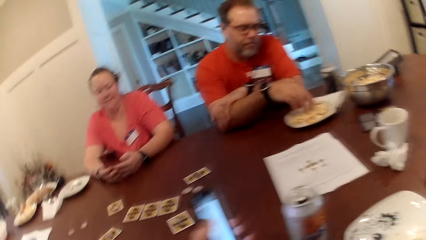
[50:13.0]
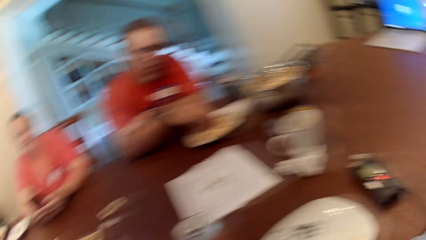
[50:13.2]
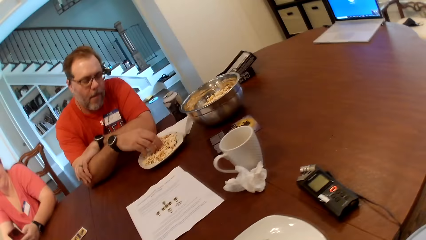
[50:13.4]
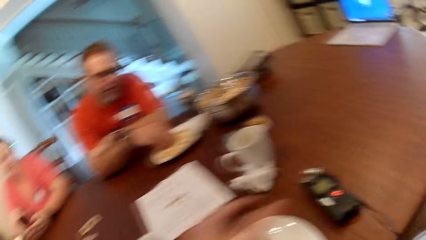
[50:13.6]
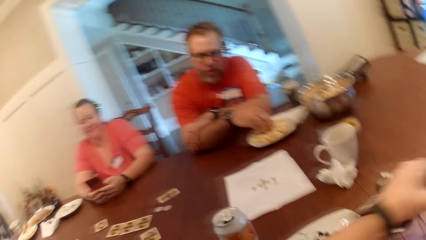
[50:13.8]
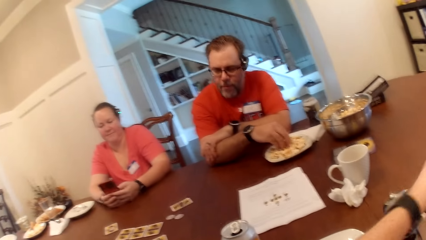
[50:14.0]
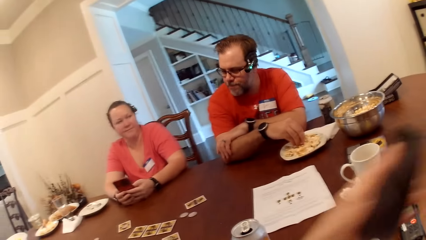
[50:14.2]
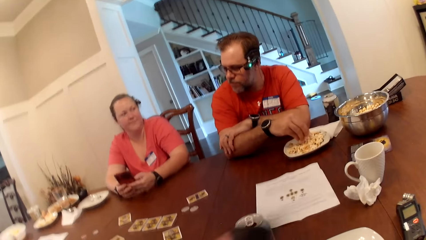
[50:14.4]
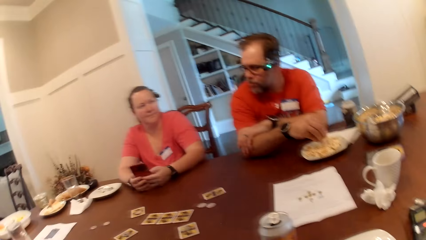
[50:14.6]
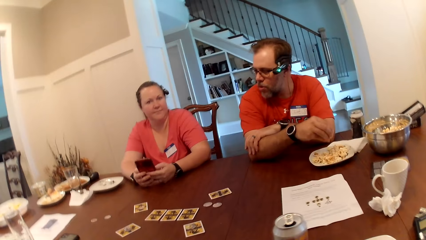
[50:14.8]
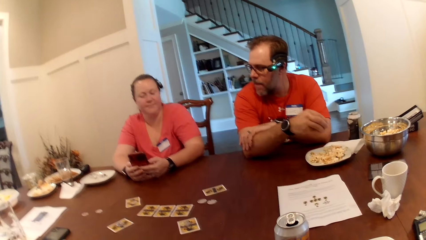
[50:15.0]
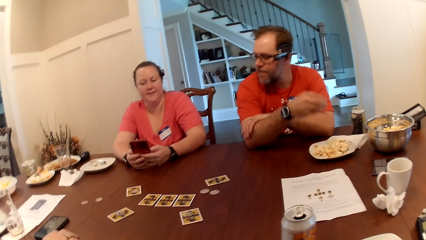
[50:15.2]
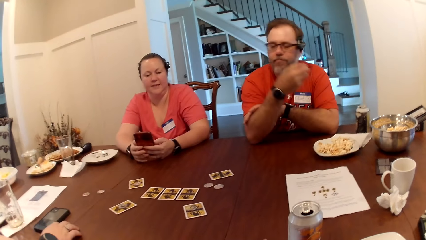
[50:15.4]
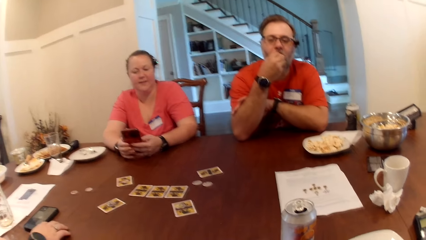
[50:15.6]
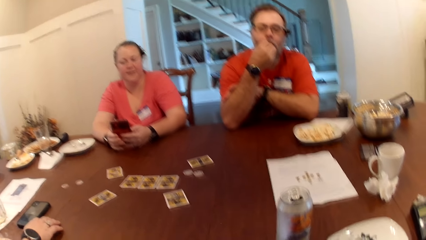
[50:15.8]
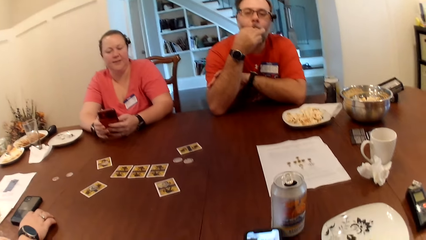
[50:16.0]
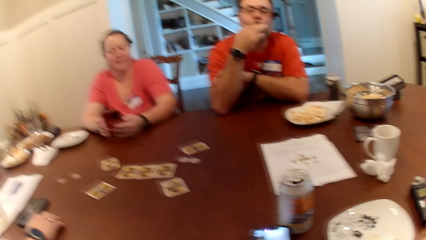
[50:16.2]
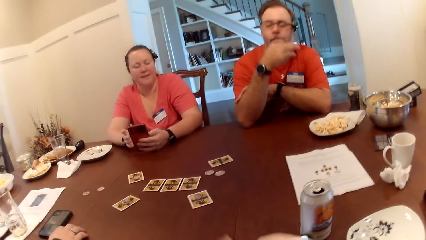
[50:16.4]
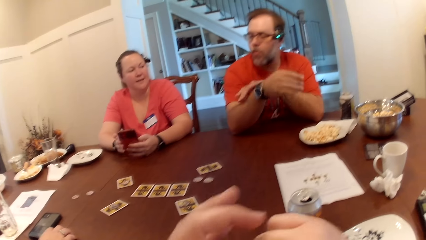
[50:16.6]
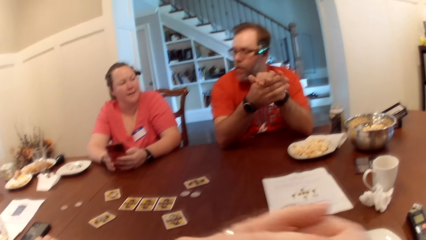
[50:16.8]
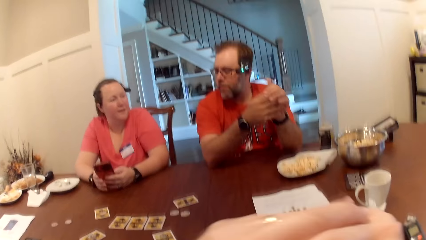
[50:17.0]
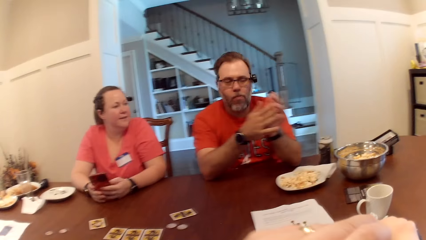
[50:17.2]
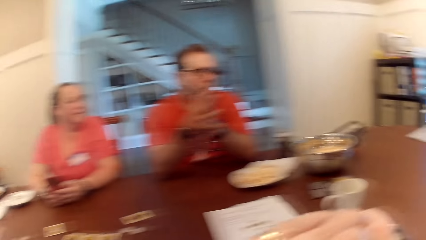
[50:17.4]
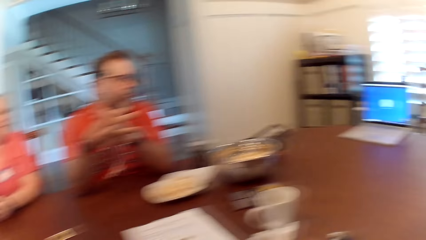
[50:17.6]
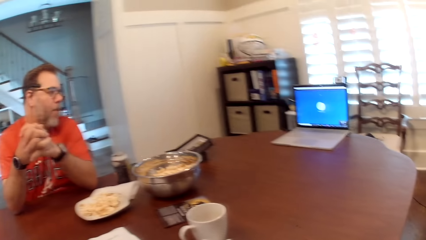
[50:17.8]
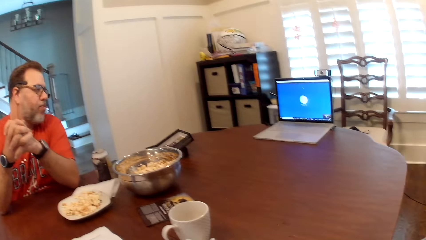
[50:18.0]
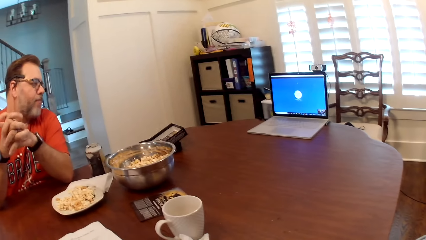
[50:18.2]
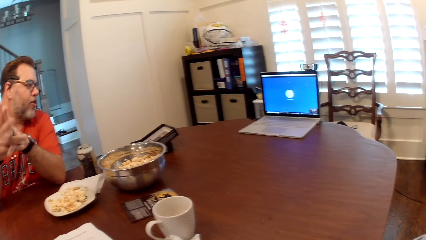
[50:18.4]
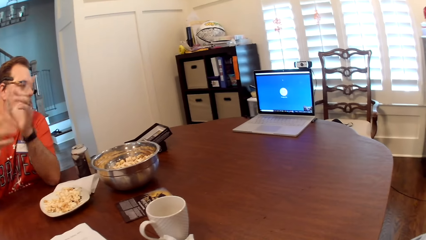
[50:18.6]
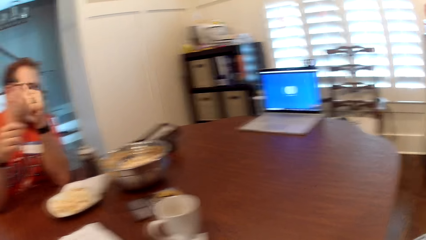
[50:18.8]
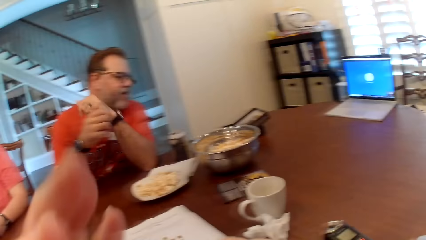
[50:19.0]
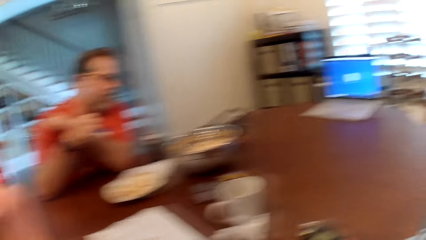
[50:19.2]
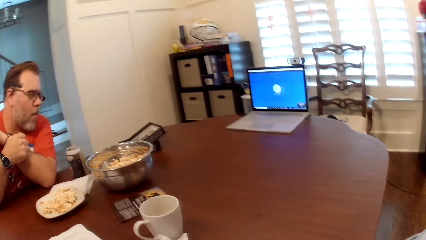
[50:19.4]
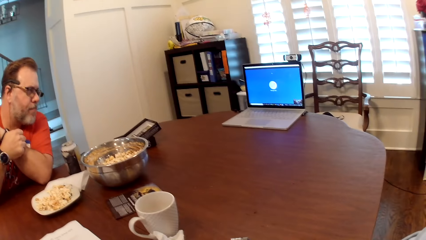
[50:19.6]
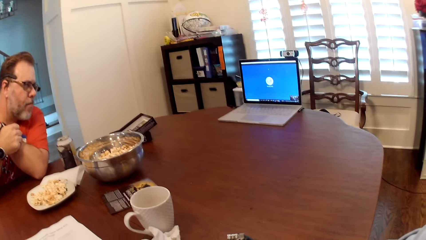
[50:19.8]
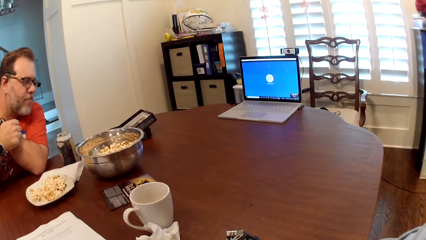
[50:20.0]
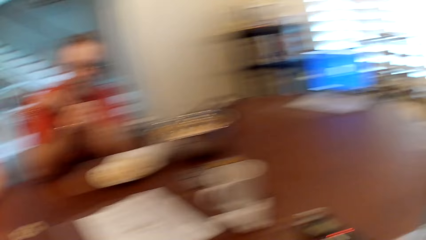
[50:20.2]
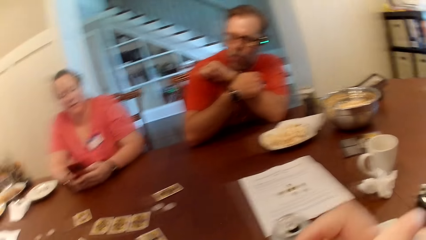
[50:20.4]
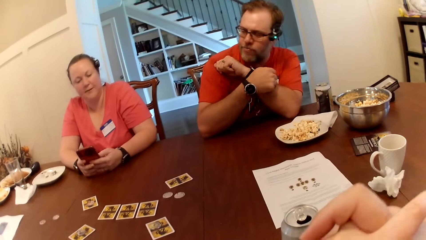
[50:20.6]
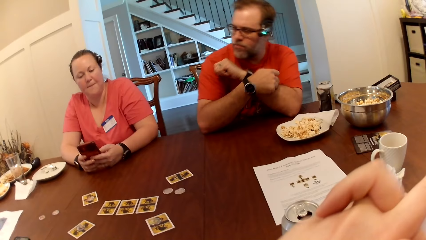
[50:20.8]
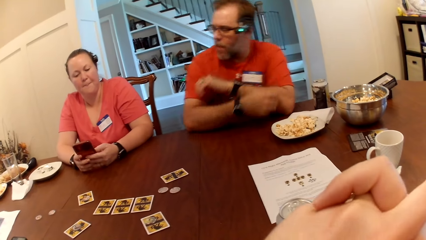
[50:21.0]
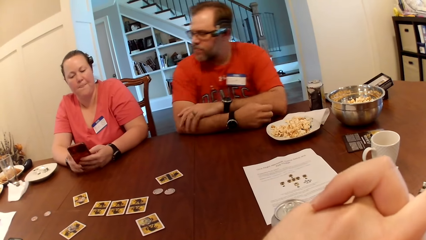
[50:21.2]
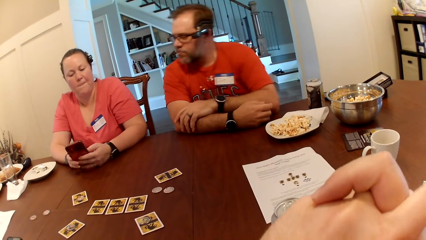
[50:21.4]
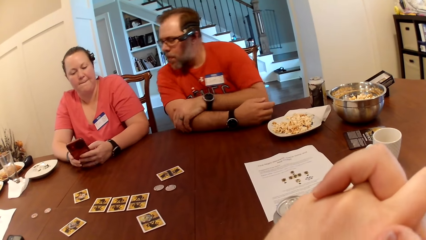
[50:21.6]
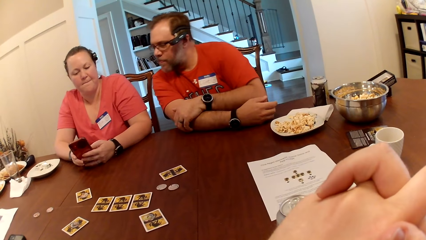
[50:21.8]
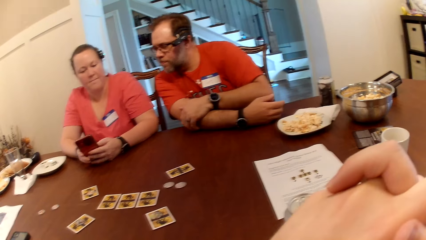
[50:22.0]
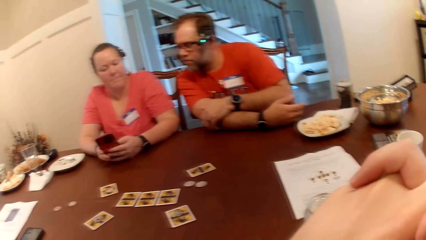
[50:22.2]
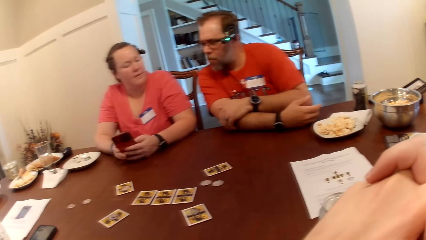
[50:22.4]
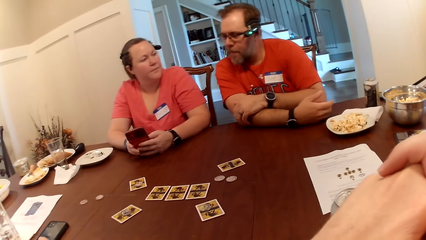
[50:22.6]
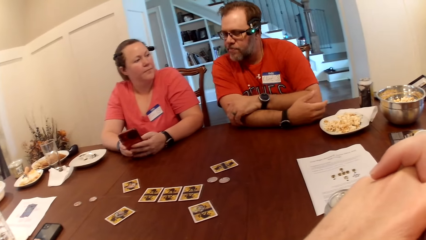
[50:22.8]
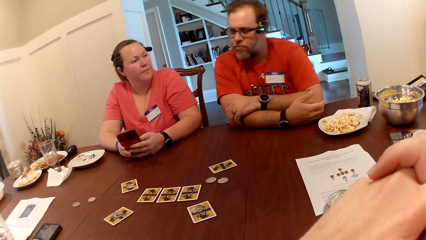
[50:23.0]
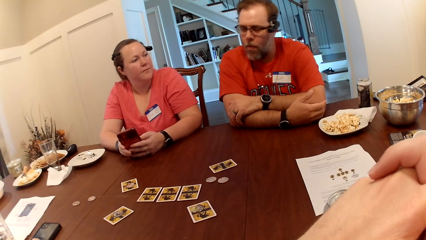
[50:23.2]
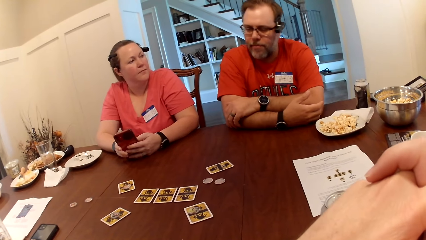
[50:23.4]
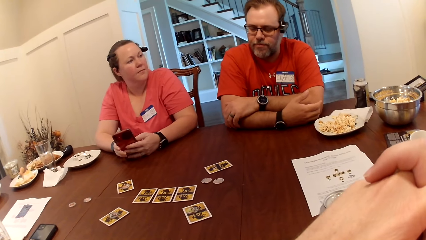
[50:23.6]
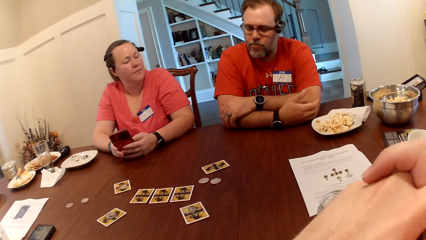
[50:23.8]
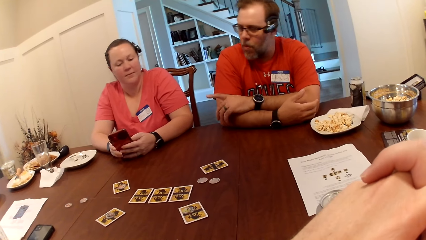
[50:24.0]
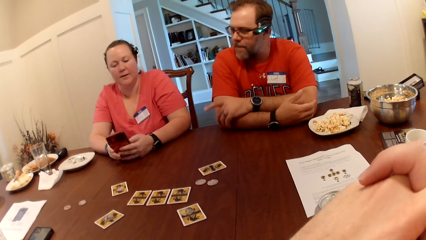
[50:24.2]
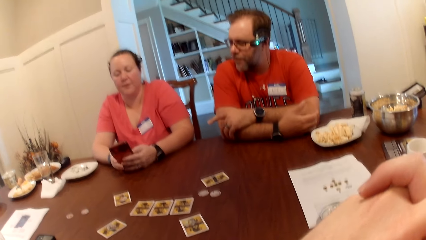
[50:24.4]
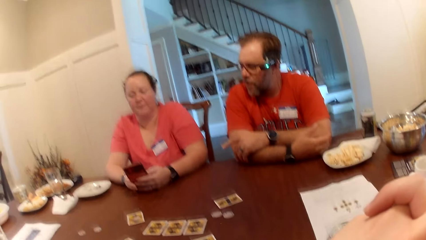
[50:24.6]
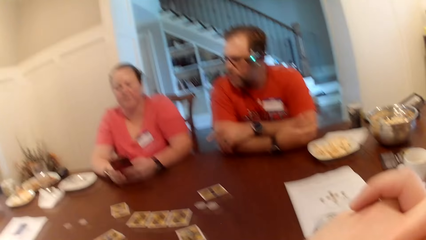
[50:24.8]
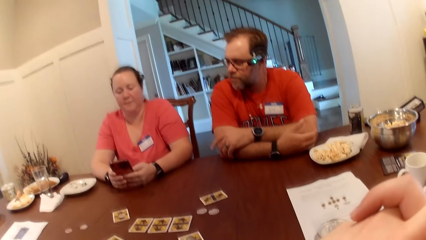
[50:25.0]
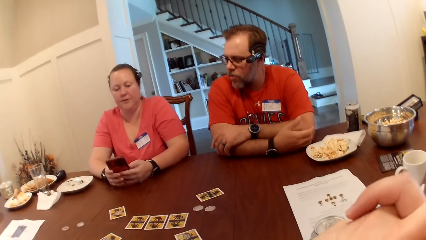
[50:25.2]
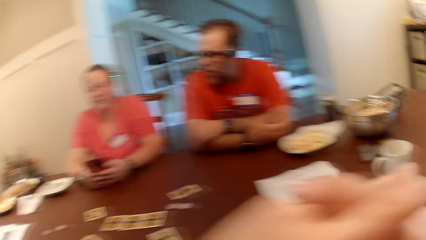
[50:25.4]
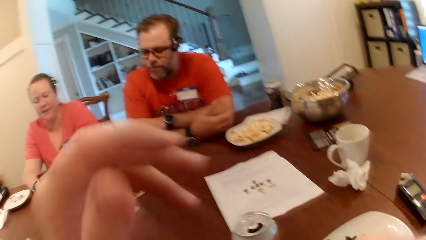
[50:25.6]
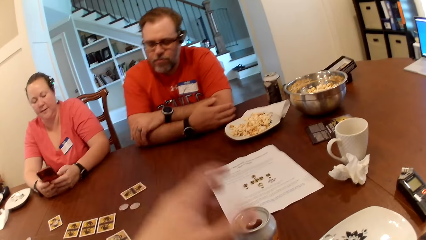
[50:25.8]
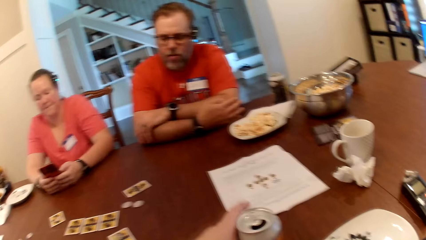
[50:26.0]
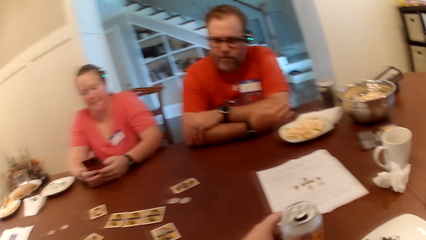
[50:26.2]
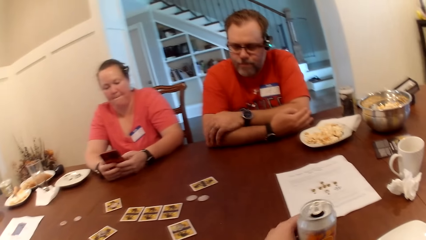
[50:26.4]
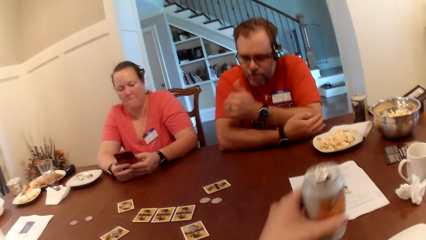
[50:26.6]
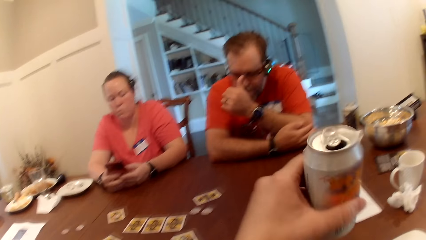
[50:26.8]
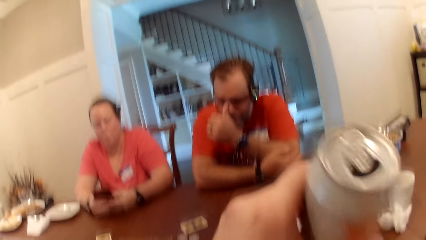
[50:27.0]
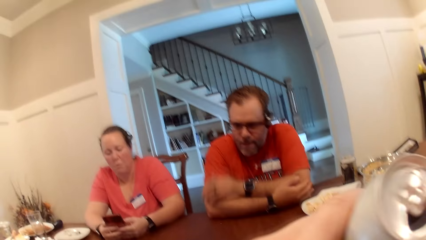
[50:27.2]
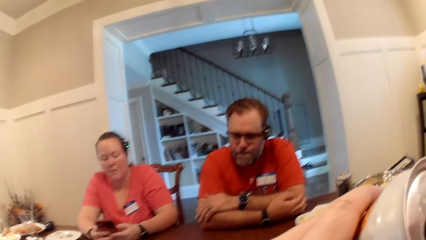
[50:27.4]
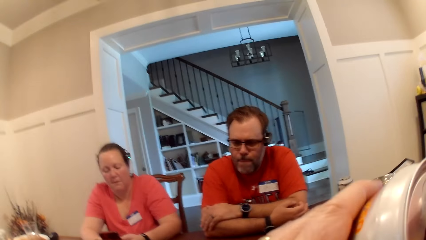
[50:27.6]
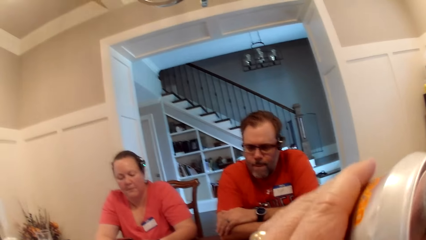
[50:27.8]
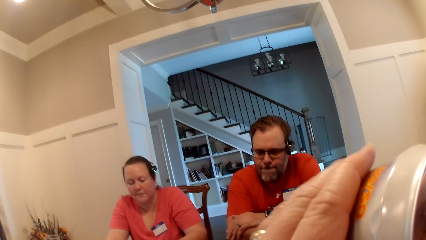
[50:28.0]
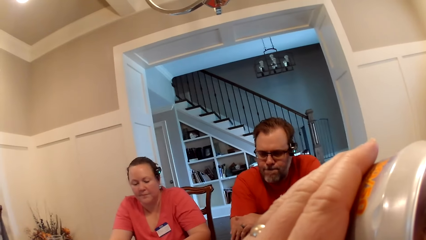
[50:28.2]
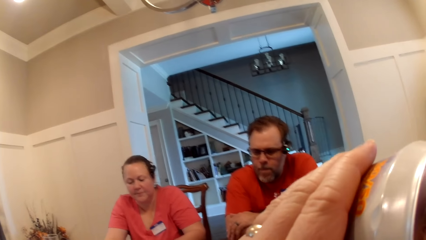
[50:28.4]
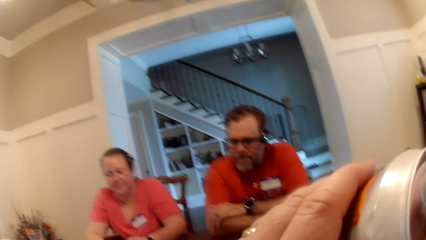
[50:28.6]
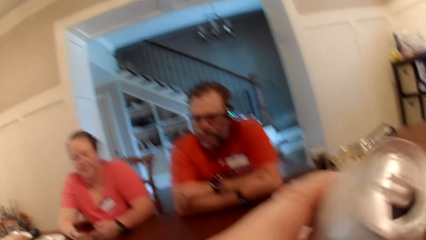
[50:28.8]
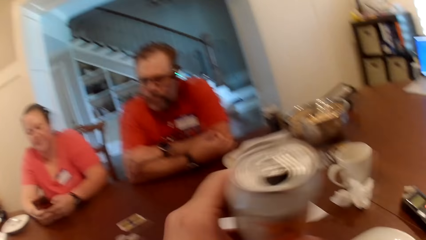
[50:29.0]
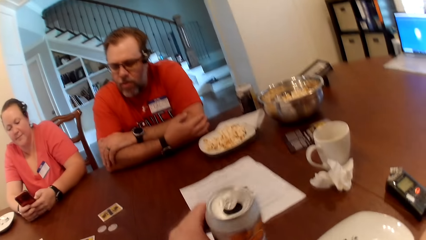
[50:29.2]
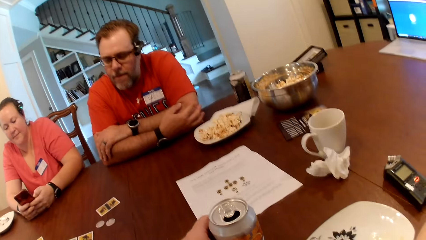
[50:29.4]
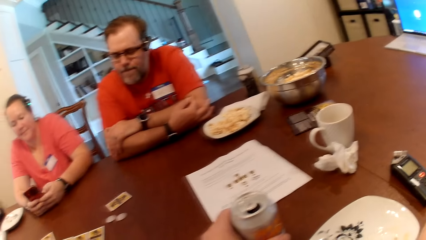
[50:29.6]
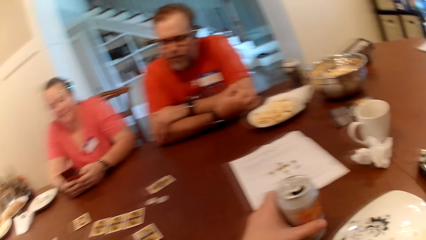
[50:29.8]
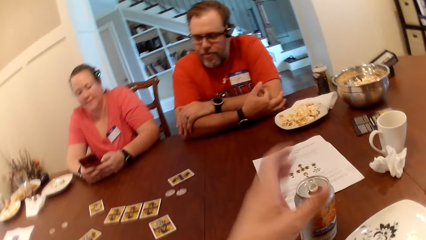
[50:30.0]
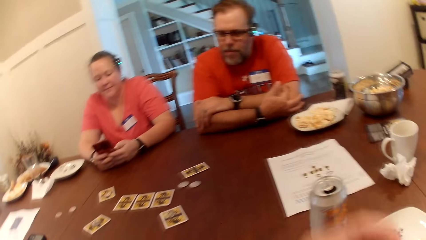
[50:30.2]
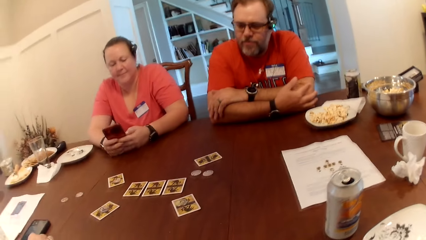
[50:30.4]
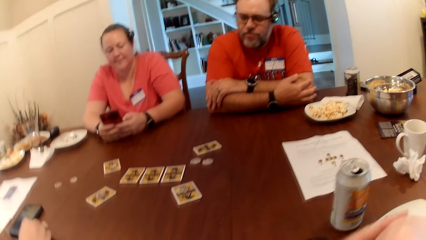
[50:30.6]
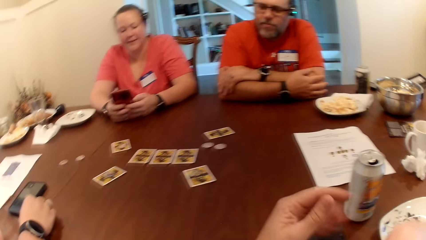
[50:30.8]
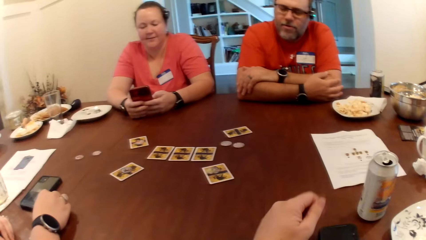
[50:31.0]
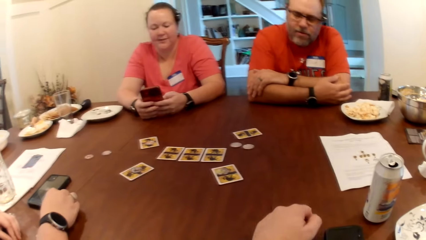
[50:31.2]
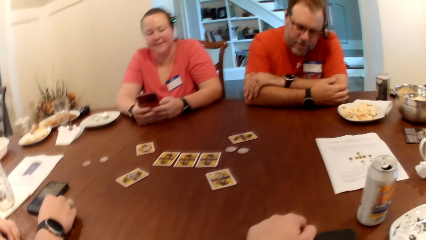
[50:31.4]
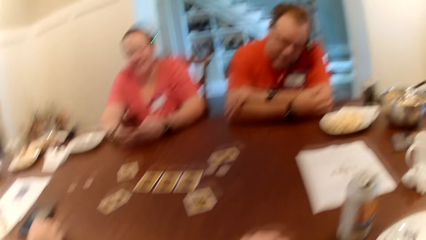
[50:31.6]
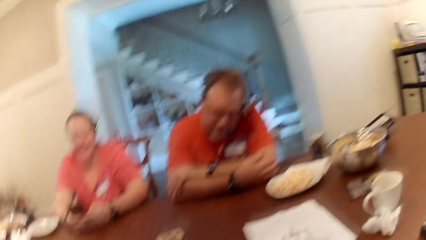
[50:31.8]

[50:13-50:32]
The man picks popcorn from the plate on the table with his right hand. The man eats the popcorn in his right hand. The camera wearer picks up a can drink on the table with his left hand. The man adjusts a pair of sunglasses with his right hand. The camera wearer drinks the can drink in his left hand. He drops the can drink on the table with his left hand.
